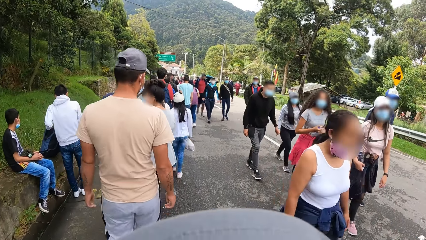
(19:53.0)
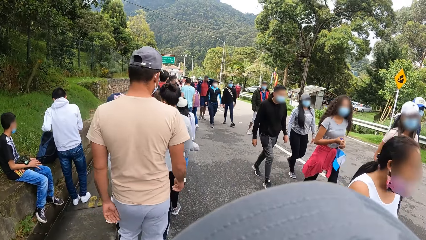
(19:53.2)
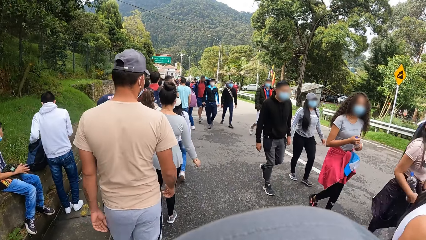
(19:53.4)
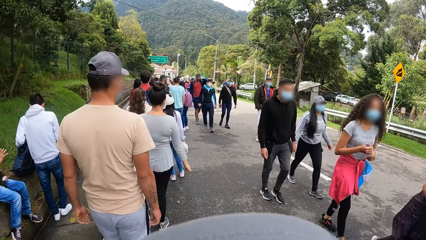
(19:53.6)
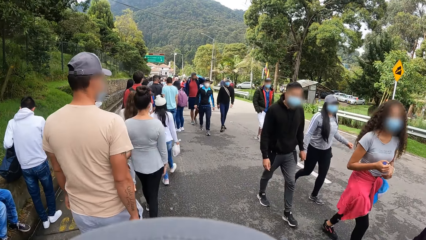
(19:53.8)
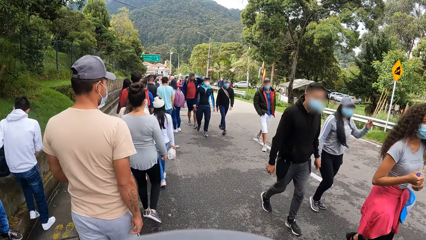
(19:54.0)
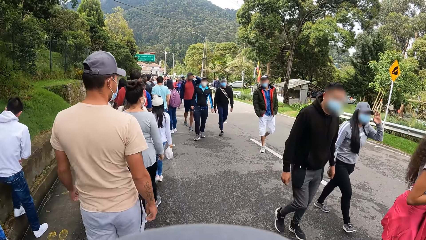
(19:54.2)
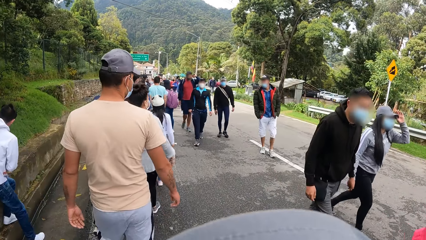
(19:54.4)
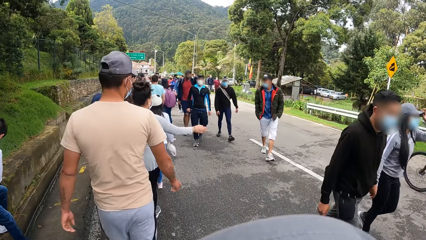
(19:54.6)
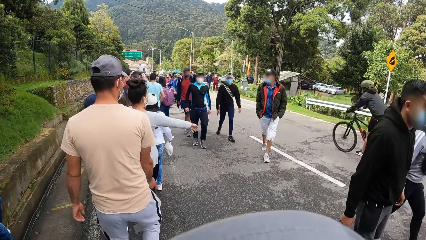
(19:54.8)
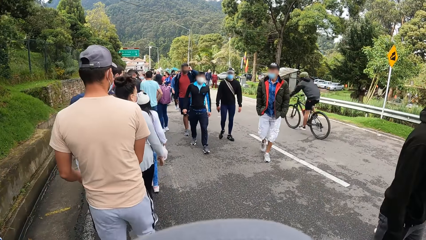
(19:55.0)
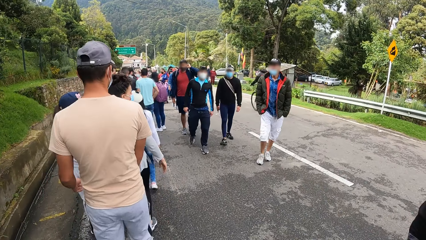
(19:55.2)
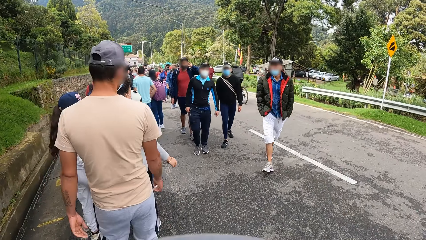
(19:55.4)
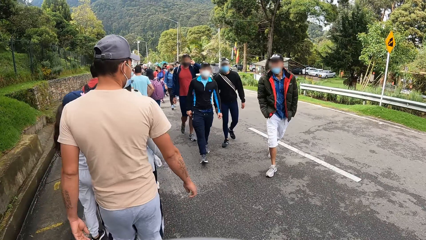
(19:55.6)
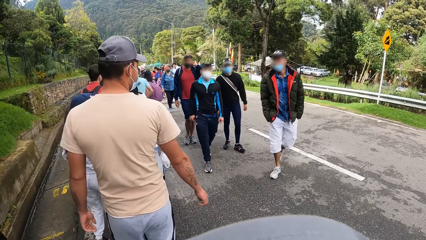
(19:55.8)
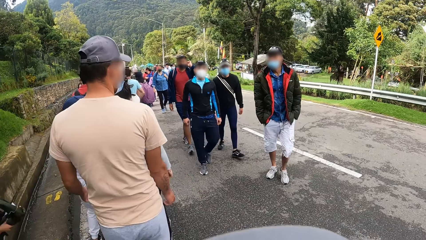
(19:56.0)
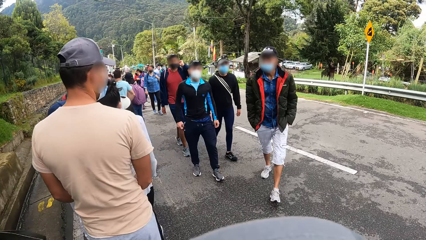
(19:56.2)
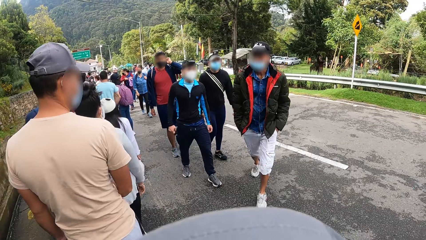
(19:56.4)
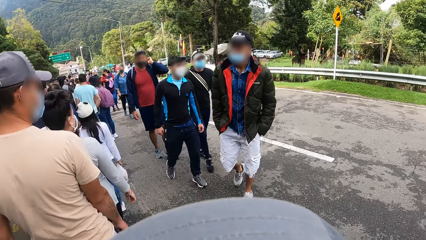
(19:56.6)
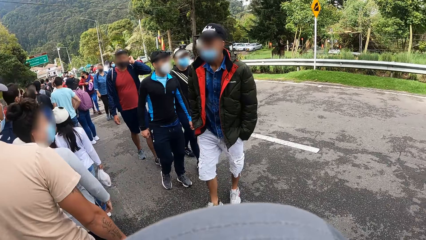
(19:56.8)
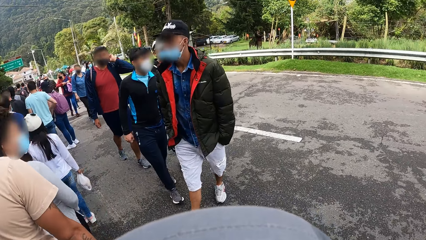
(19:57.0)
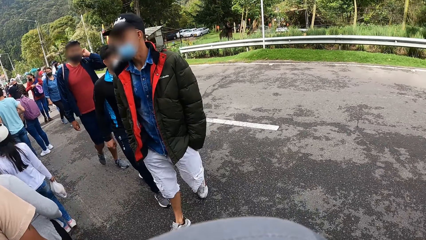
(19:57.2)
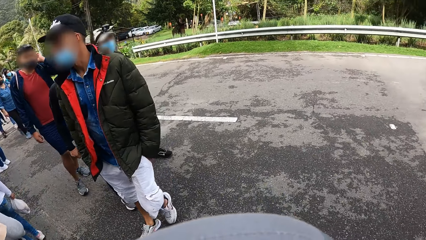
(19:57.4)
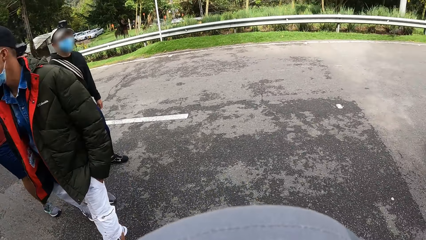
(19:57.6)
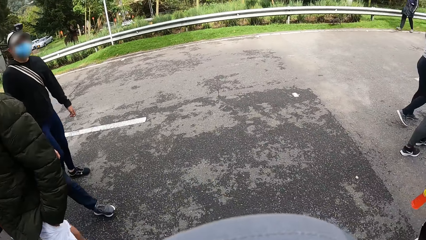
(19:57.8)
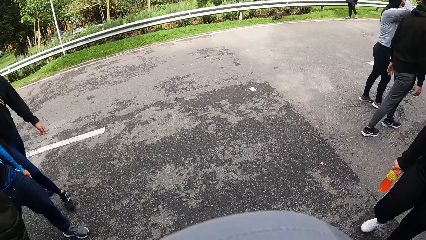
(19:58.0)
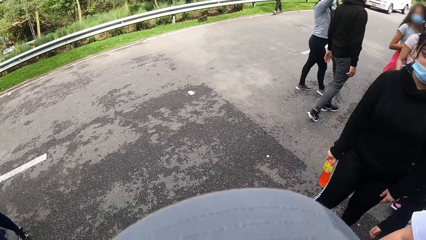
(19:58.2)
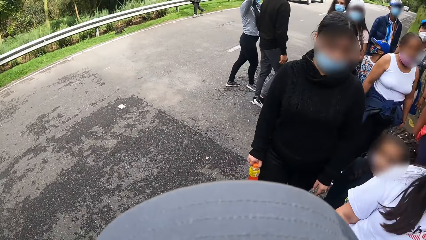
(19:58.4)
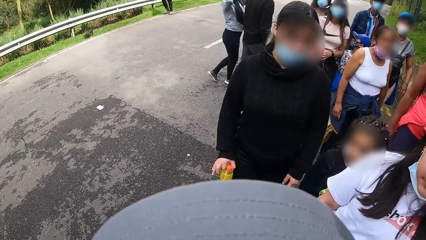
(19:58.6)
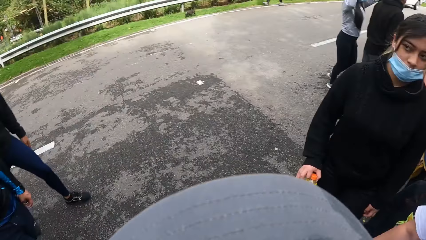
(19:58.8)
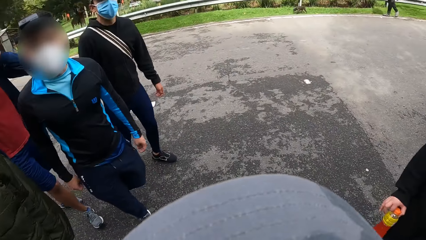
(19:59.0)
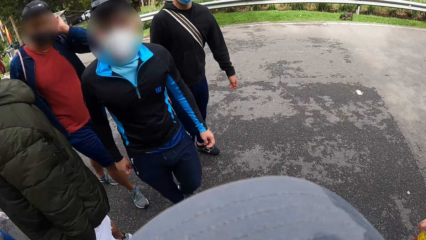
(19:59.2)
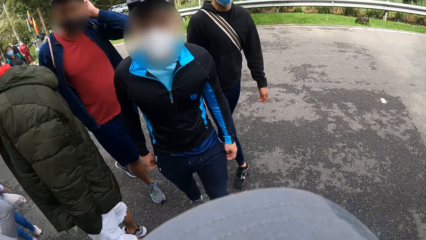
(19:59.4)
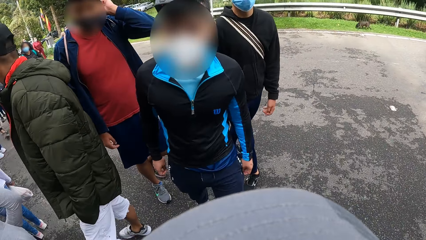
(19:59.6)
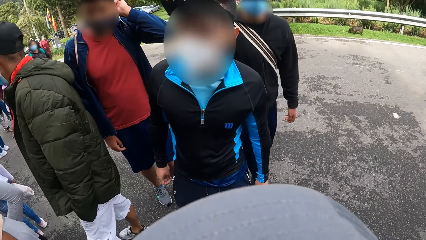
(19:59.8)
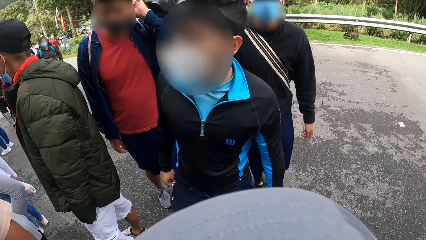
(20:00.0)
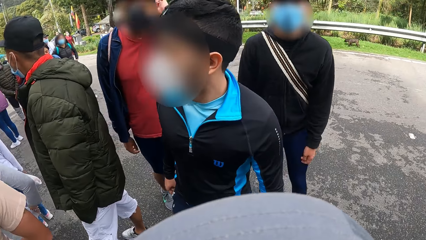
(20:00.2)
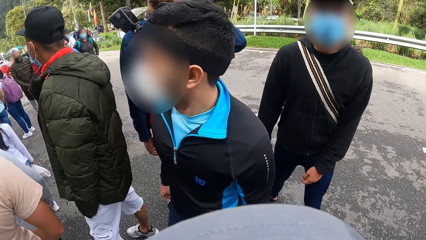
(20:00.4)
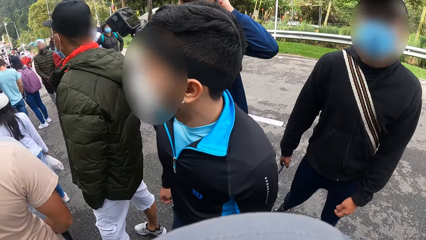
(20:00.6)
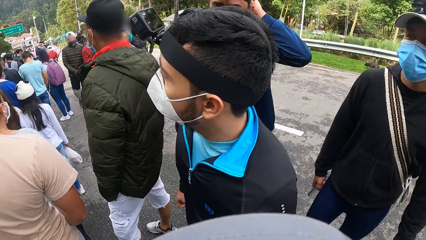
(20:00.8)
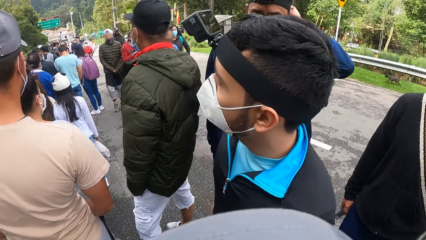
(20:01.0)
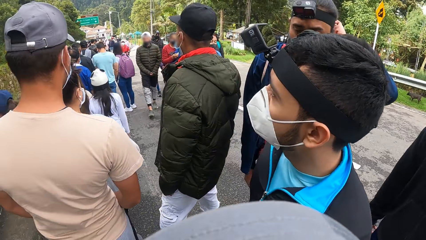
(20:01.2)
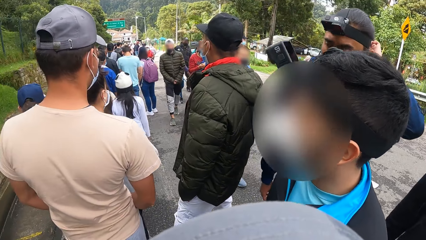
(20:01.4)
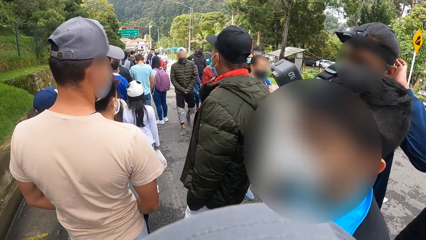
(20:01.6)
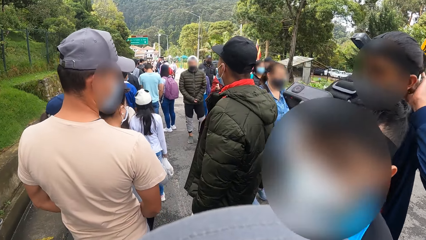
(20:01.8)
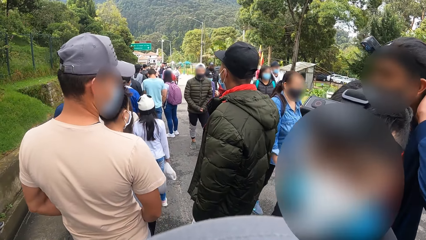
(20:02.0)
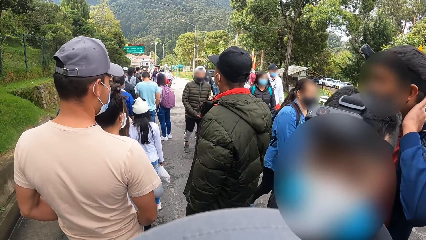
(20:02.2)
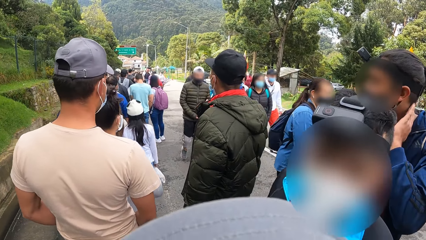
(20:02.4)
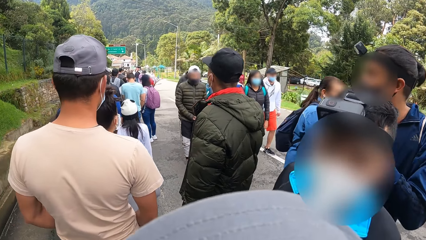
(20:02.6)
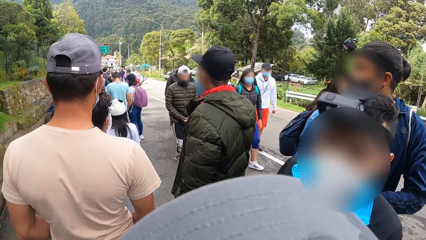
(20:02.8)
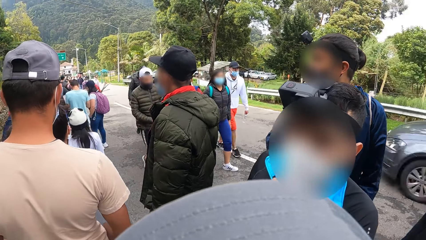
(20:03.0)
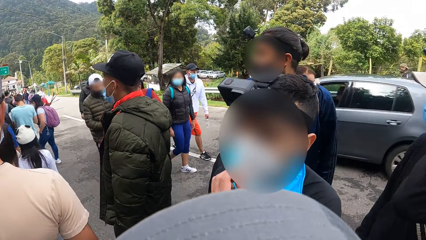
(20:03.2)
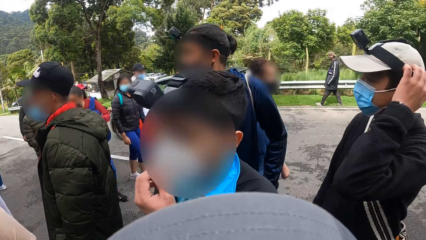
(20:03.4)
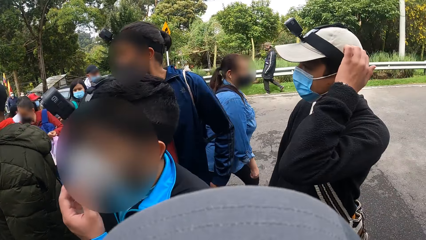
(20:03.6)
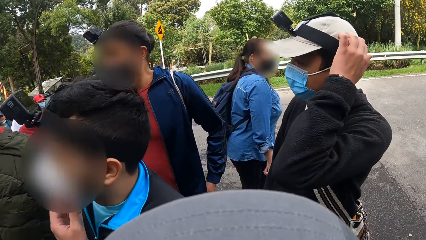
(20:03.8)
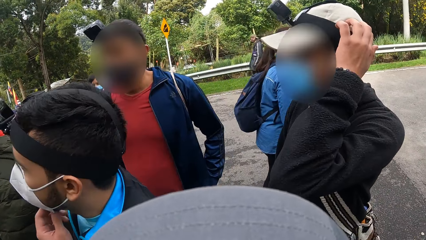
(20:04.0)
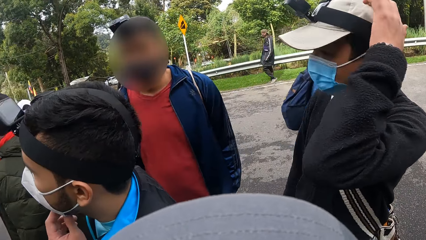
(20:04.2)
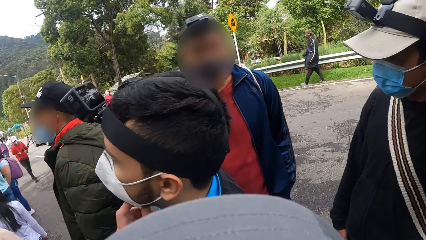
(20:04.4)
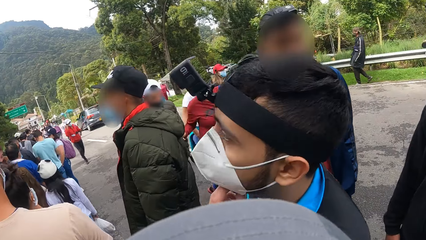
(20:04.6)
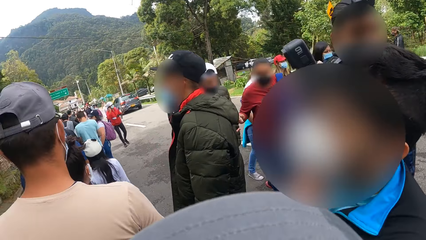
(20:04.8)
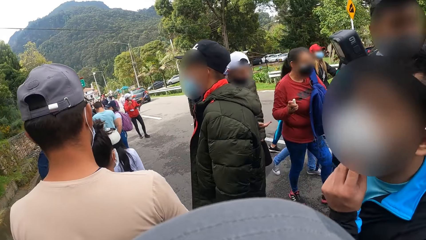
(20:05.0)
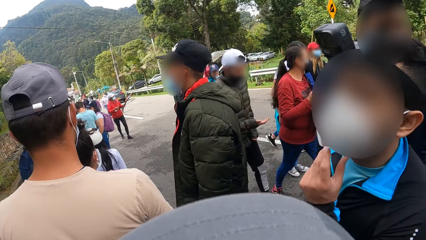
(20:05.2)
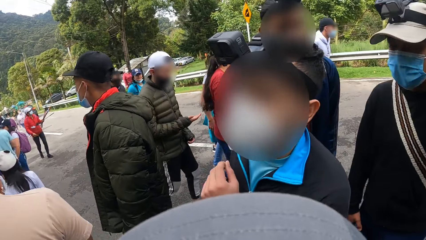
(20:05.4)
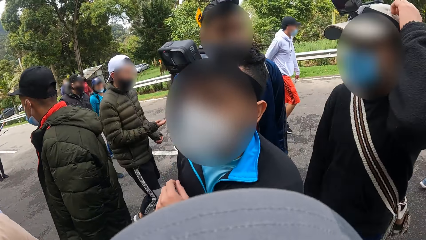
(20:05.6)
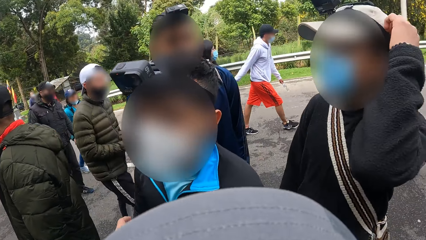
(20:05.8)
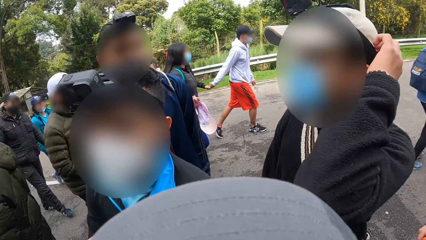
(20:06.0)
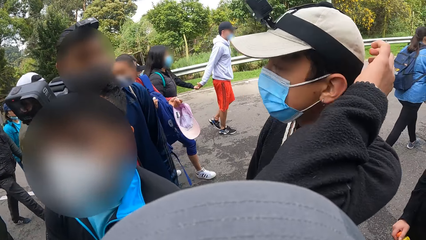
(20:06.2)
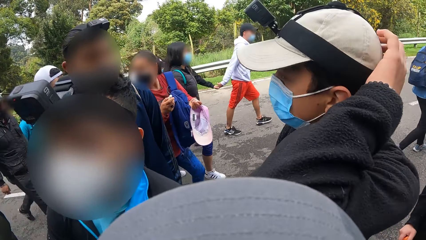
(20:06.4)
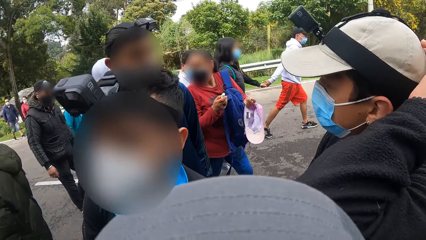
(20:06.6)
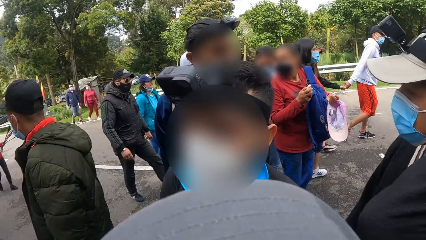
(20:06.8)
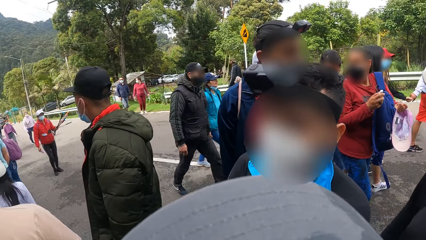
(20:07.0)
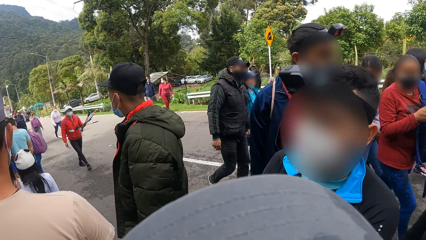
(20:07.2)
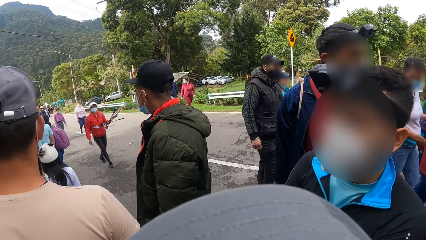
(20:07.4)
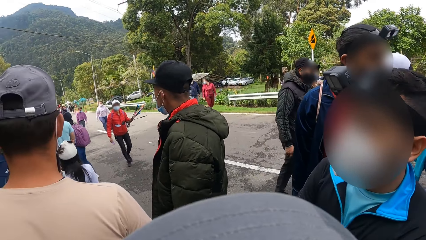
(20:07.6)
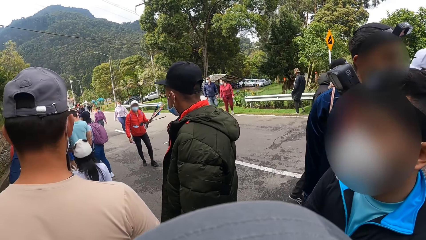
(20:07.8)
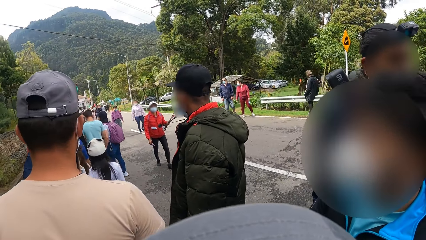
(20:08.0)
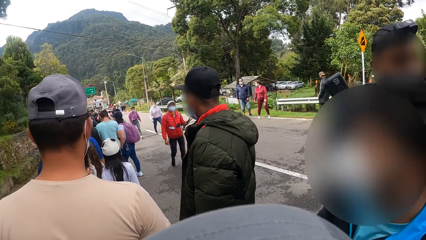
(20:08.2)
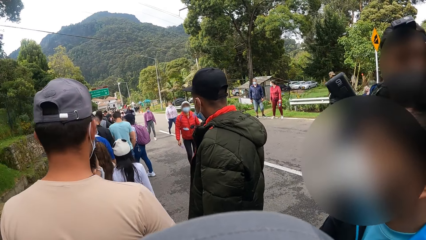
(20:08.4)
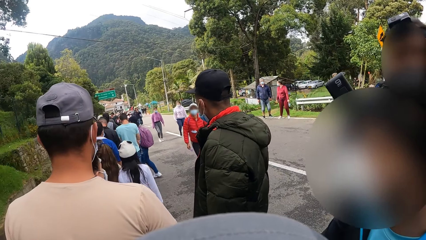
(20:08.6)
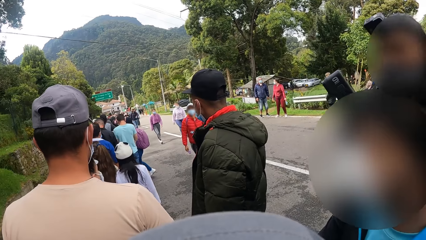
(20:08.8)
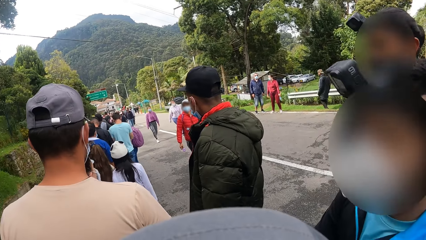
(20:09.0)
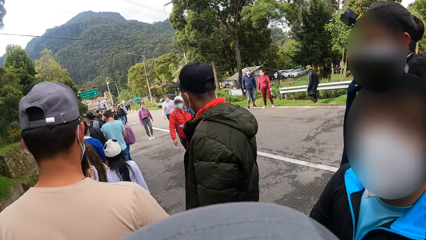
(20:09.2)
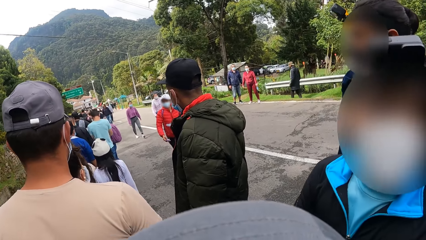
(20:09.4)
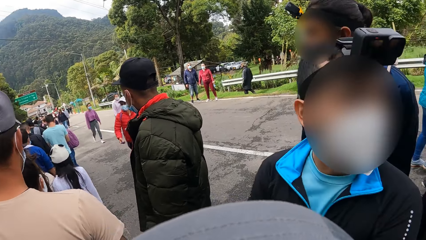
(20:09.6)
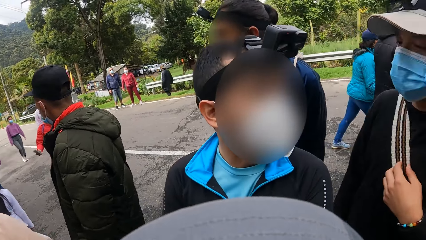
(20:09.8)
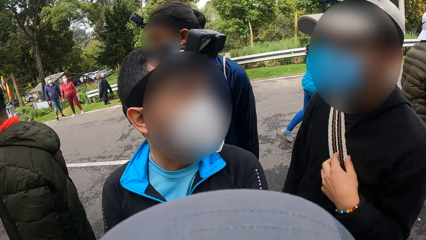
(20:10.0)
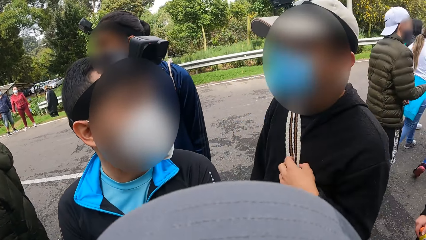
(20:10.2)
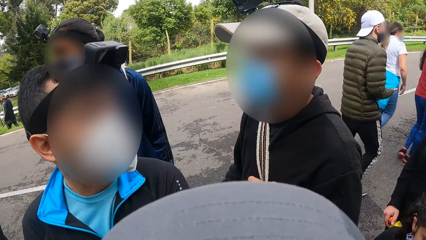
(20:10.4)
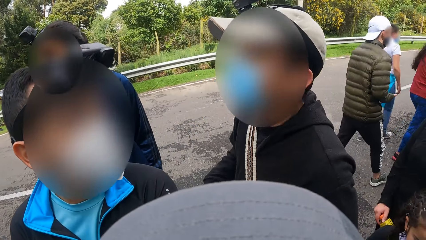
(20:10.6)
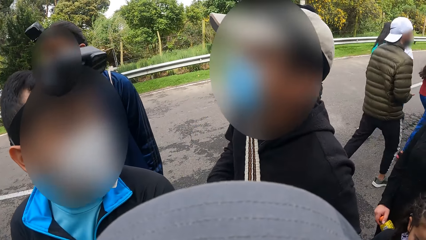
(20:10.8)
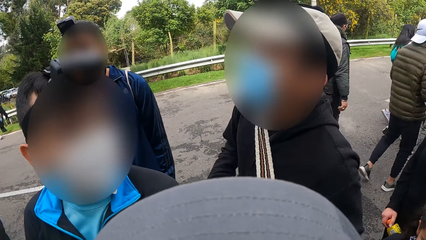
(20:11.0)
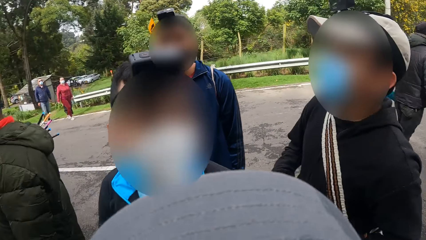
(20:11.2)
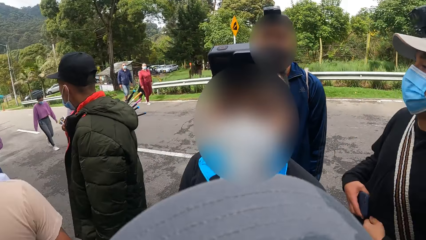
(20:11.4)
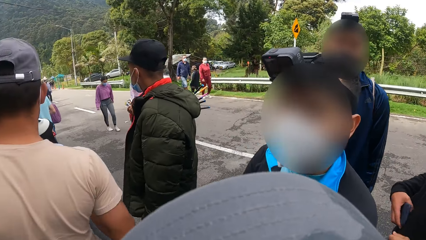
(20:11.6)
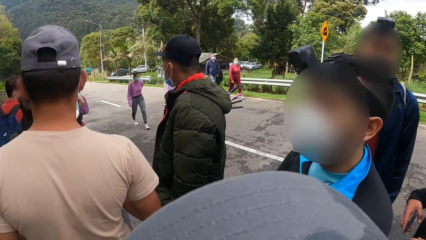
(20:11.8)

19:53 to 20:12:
The camera wearer walks along the road. They look at the crowd of people. They interact with the man. They interact with the first man, the other man and another man.
